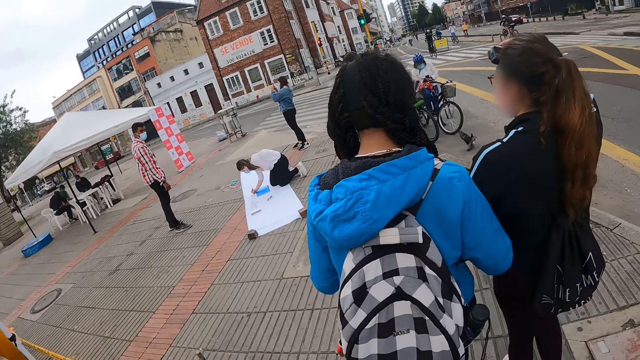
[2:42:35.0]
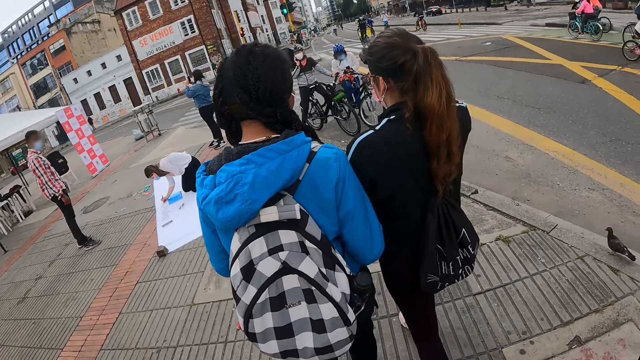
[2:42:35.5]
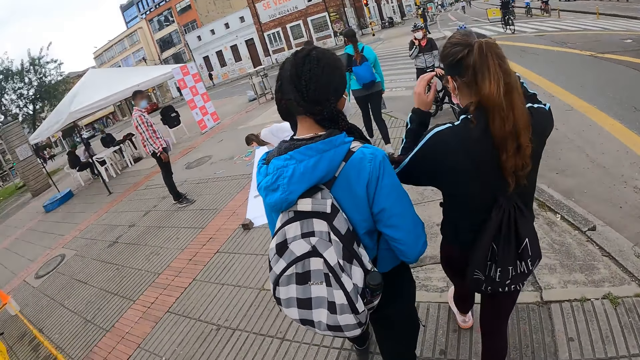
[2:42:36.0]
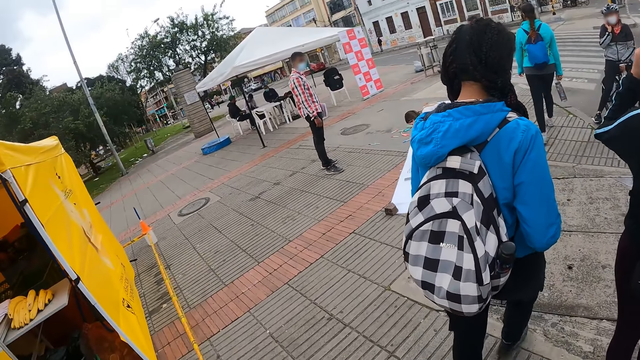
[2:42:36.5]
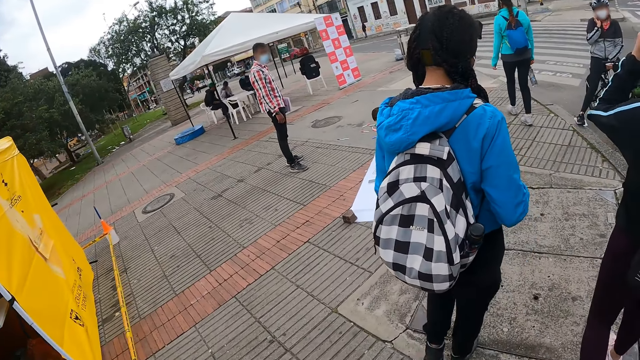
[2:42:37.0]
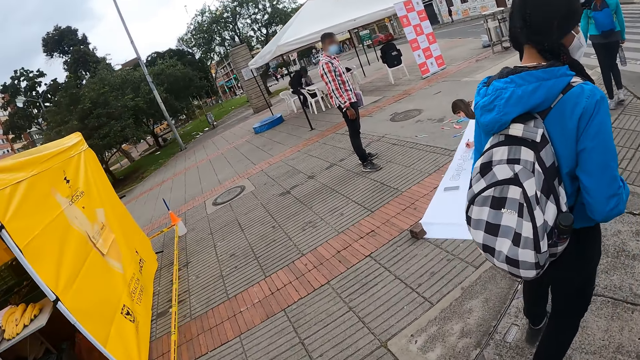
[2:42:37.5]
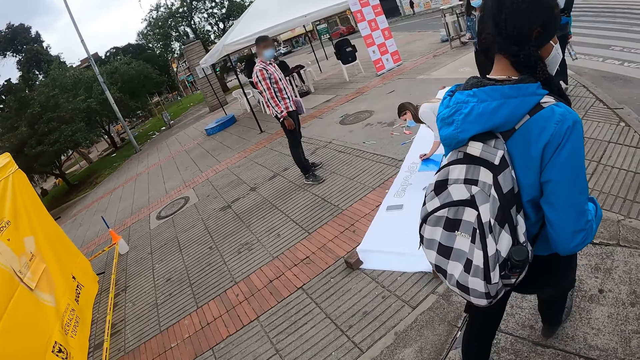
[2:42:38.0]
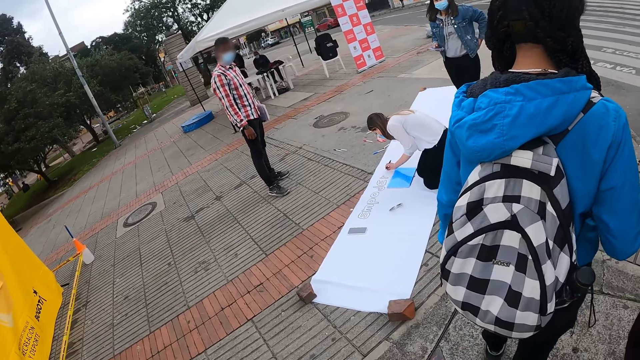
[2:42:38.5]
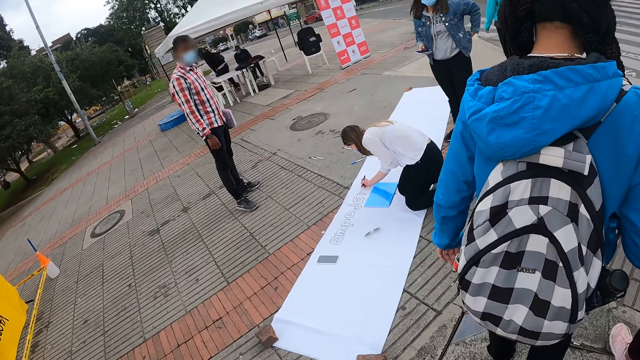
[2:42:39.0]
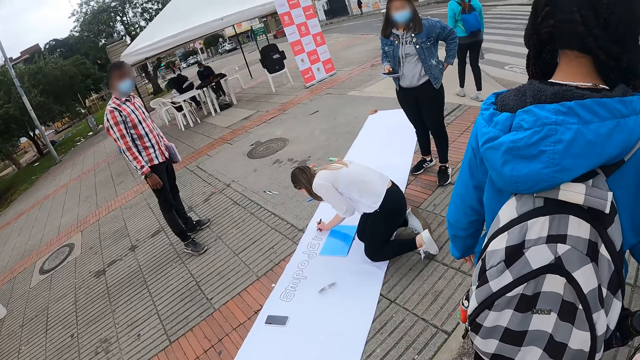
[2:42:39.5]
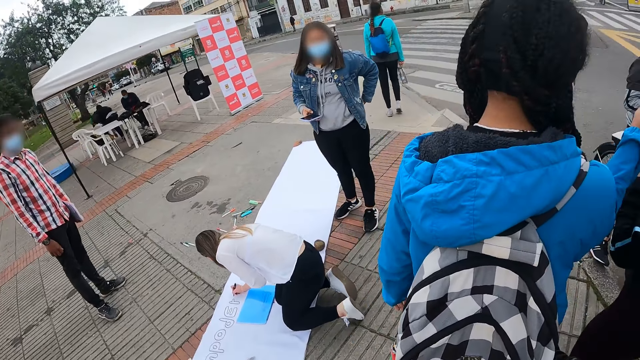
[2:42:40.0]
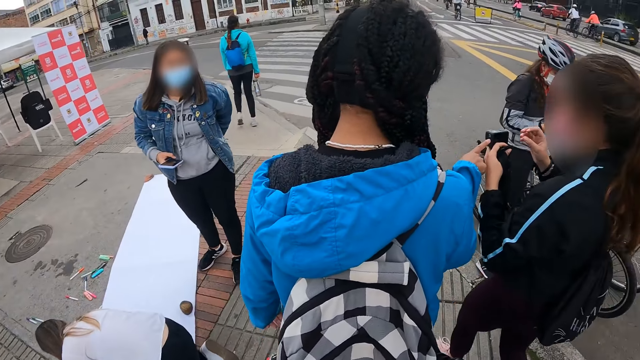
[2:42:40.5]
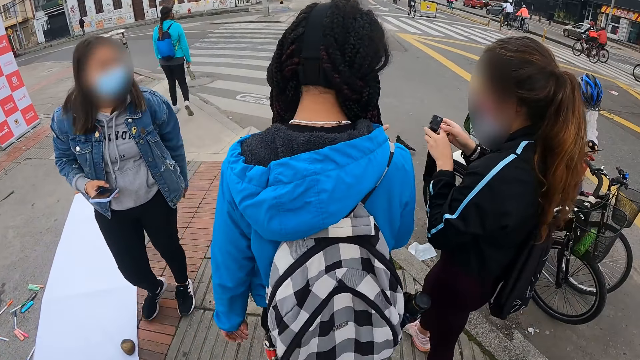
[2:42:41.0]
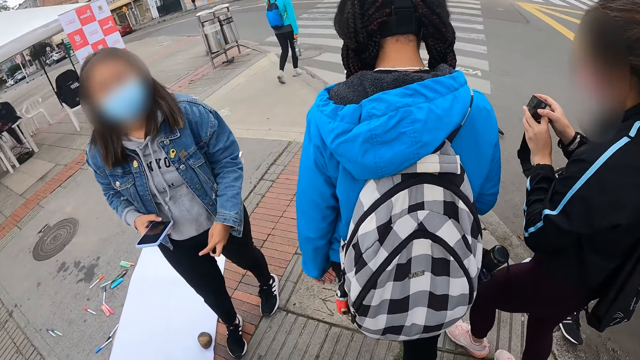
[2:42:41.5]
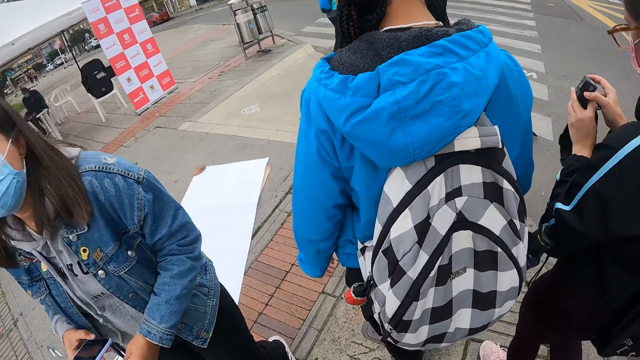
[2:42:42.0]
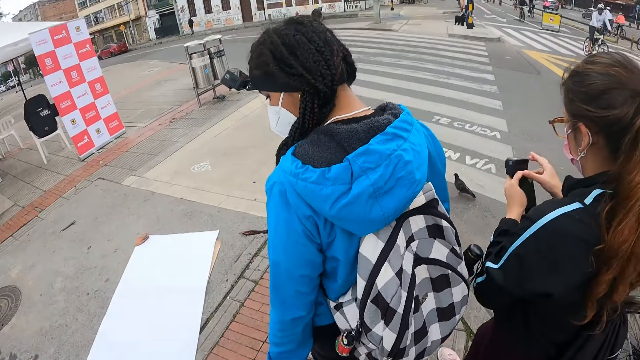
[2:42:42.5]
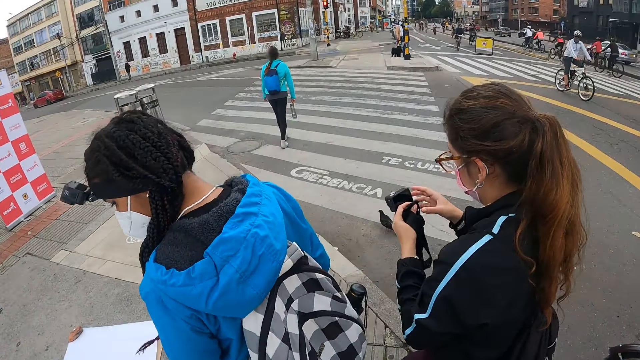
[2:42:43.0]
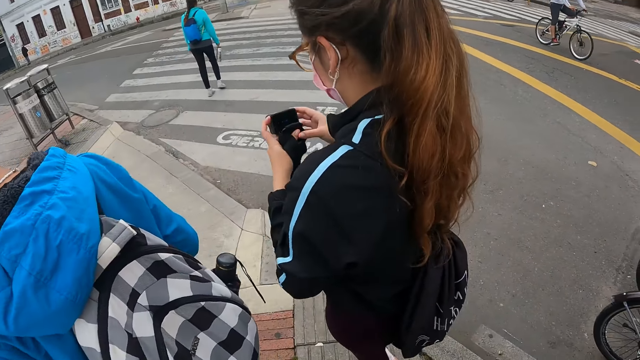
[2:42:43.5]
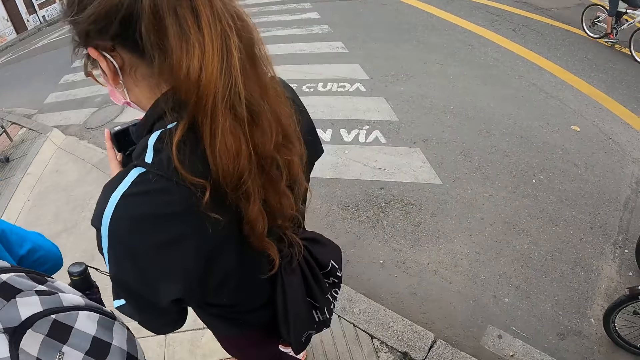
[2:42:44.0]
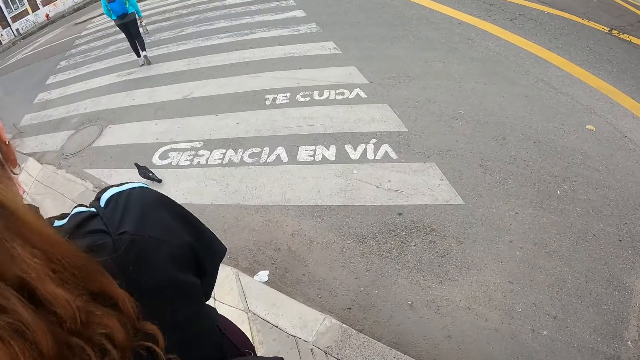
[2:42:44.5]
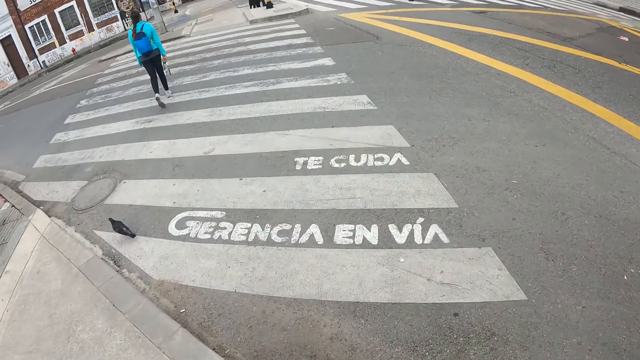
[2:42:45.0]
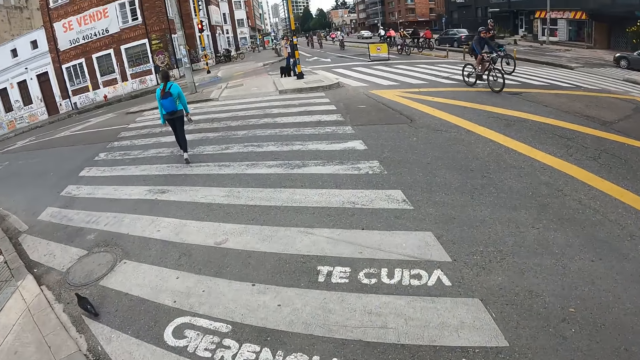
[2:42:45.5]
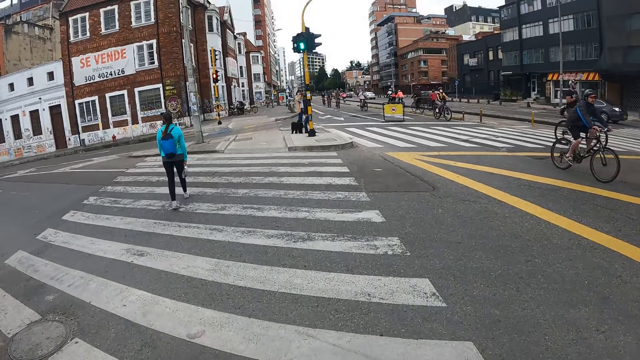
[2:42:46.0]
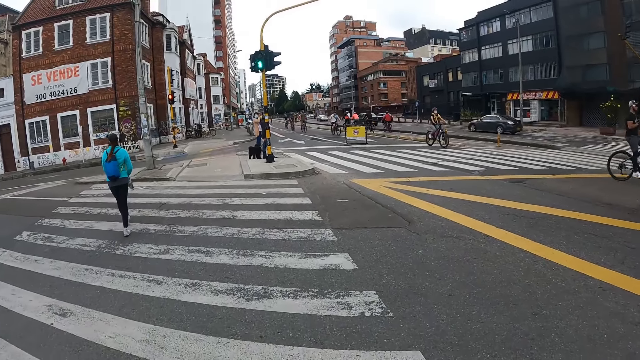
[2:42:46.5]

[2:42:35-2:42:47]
The woman touches her head with both hands. Another woman touches the camera in the first woman's hands with her right hand. The first woman operates the camera in her hands.

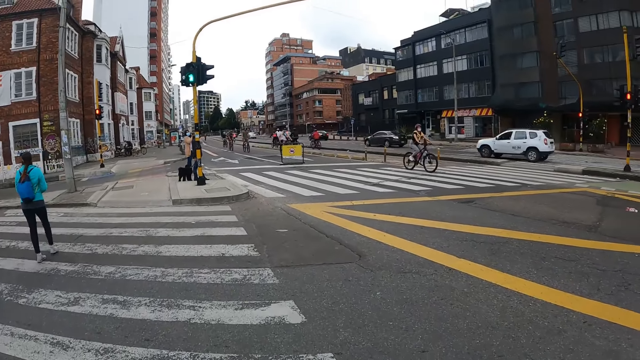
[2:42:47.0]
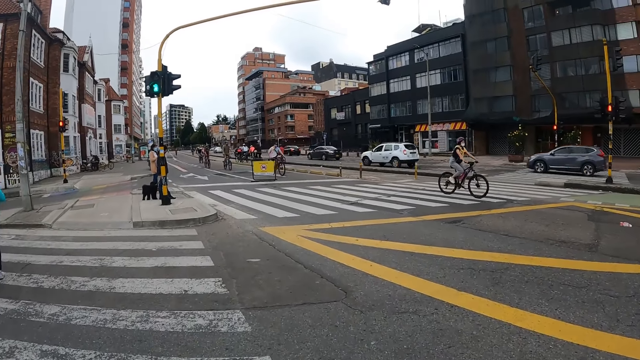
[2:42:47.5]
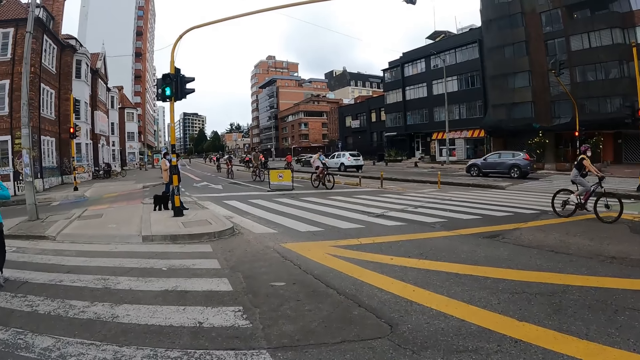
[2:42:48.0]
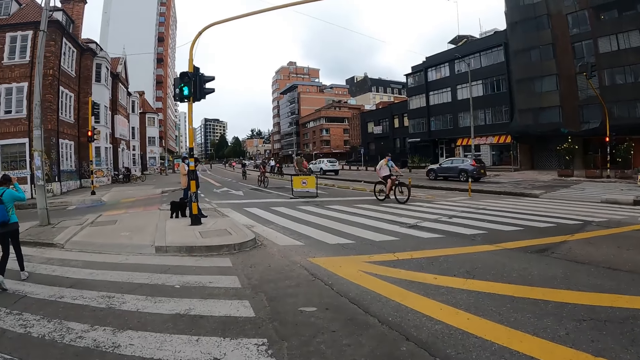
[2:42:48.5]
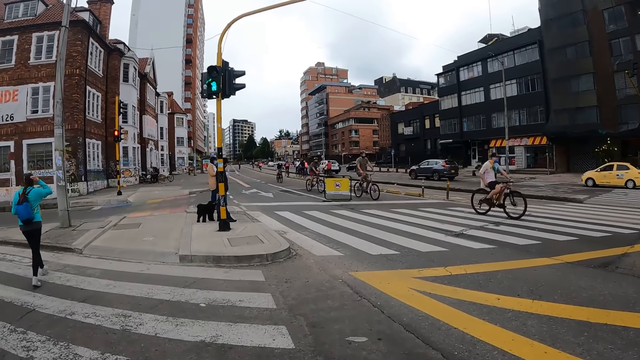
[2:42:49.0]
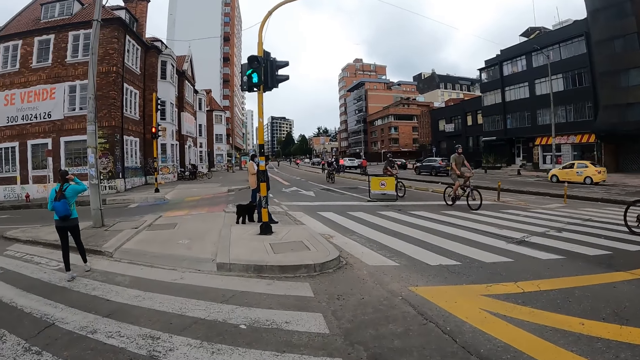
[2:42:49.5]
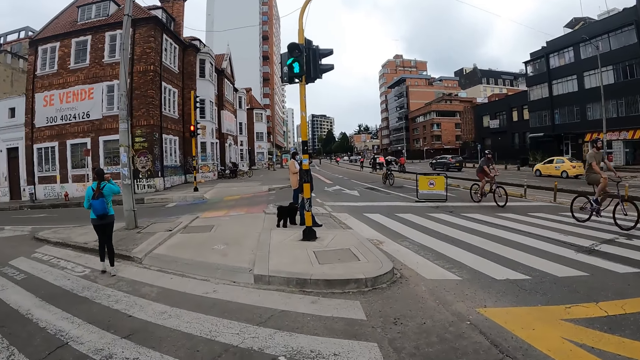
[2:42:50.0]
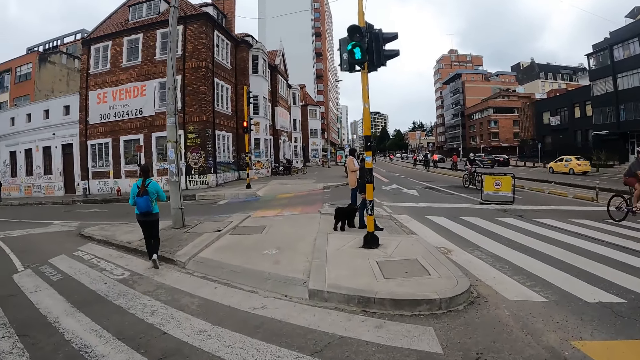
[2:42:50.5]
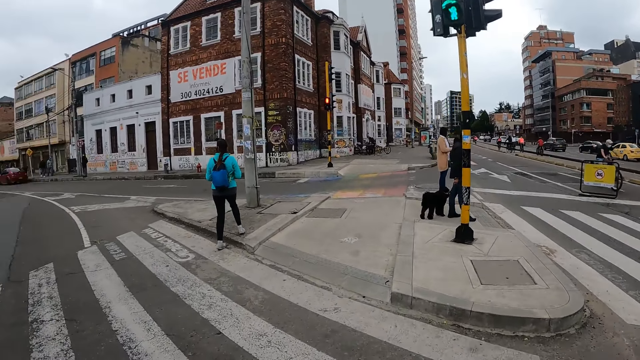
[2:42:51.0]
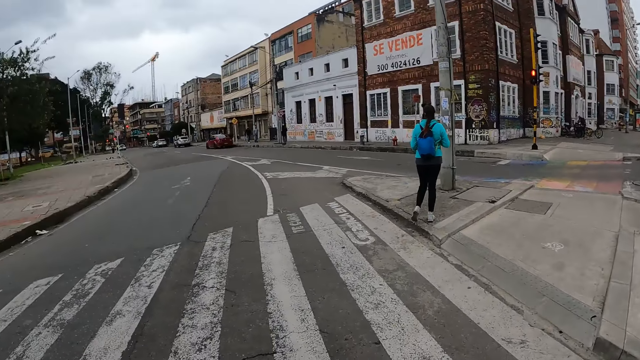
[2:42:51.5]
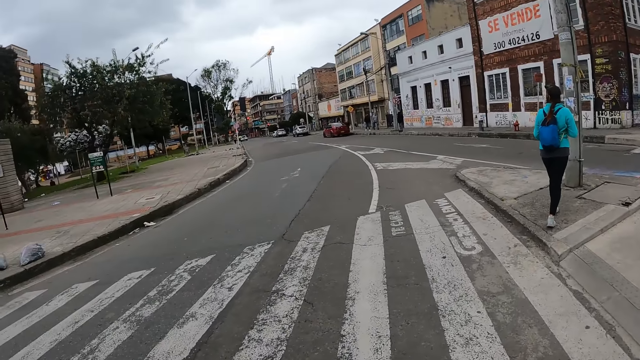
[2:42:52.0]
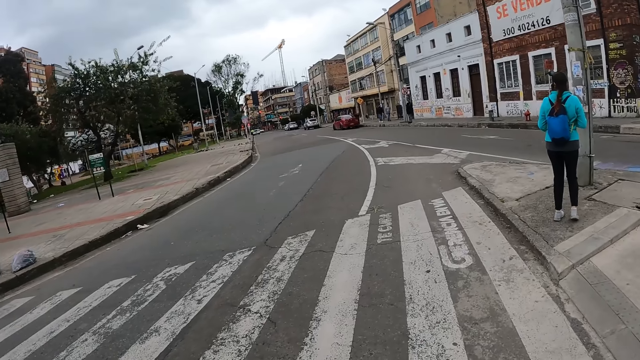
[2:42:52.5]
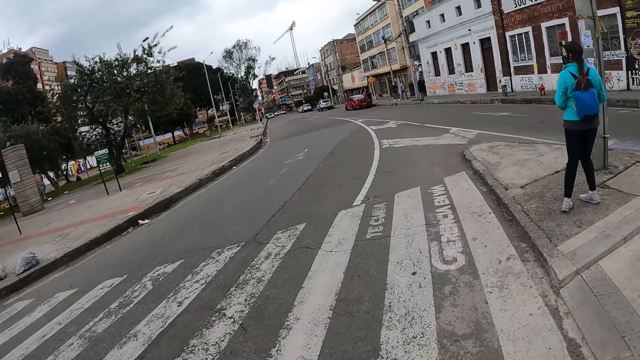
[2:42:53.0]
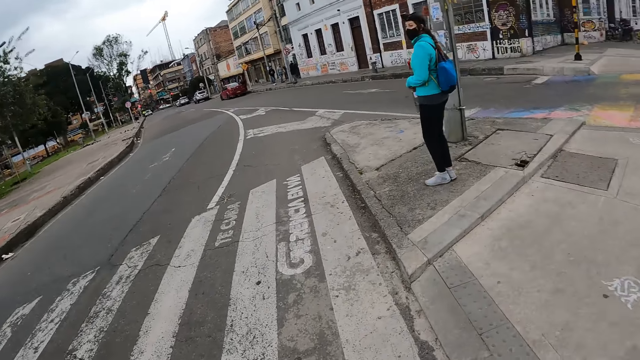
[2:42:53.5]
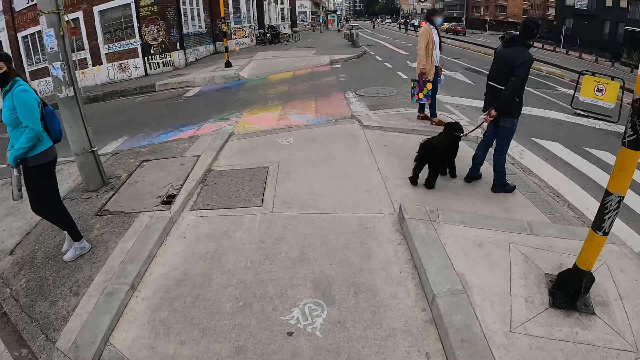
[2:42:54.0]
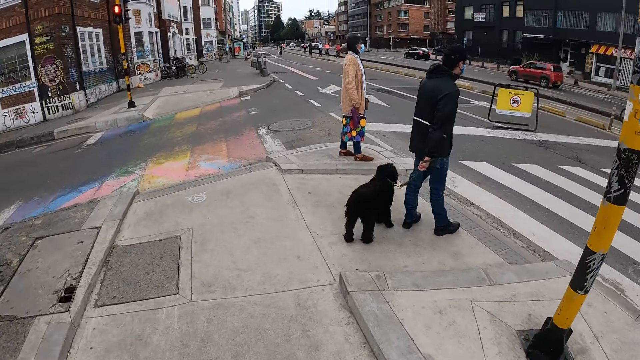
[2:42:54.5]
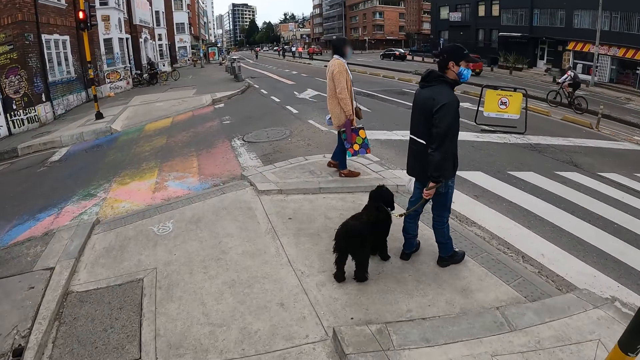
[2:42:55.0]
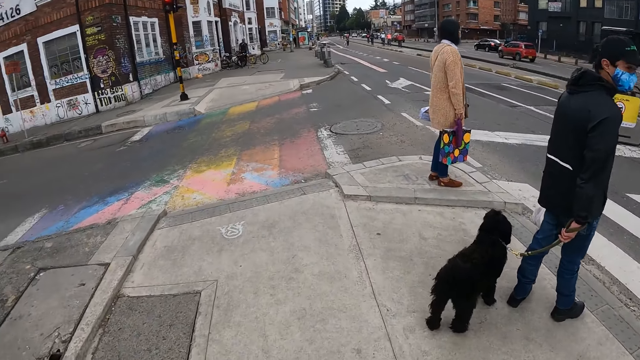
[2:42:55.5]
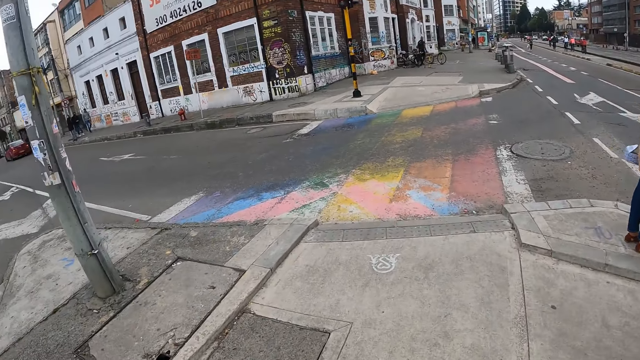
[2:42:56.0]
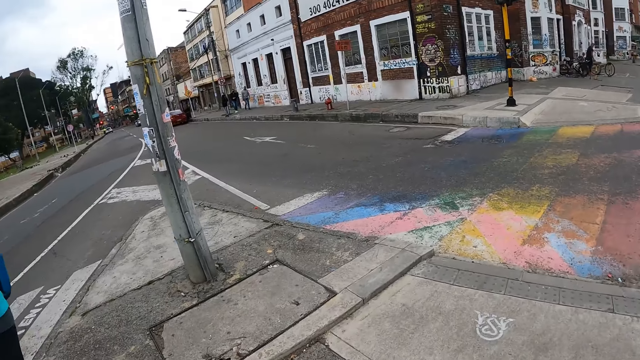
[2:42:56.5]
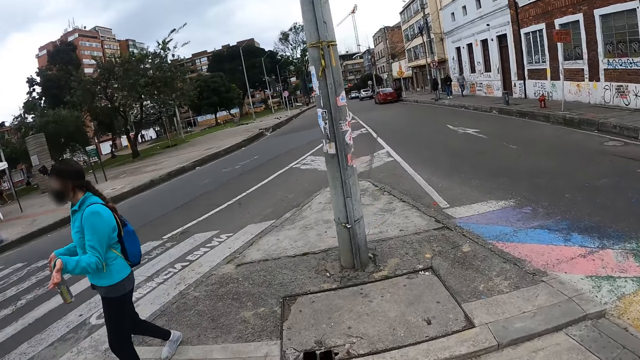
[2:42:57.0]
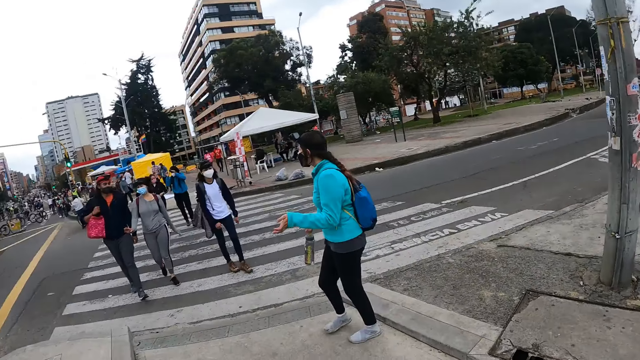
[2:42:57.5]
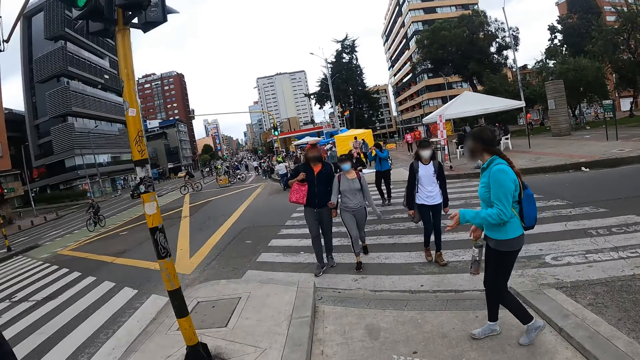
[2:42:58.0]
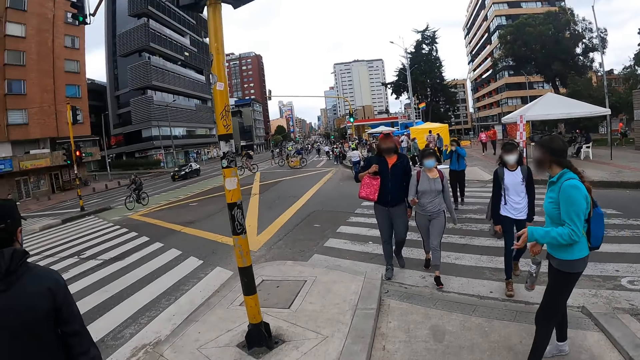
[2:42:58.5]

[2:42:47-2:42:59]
A woman converses with a group of people.
